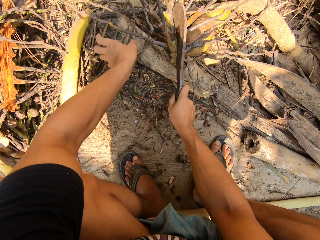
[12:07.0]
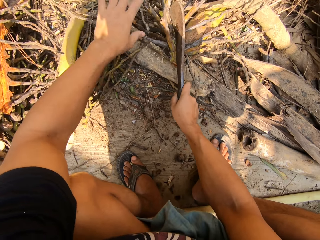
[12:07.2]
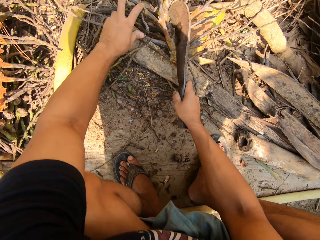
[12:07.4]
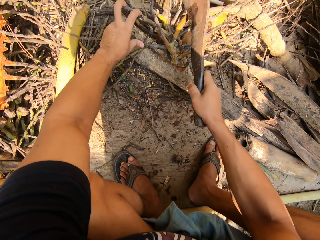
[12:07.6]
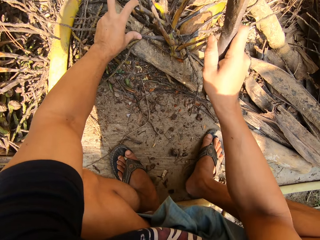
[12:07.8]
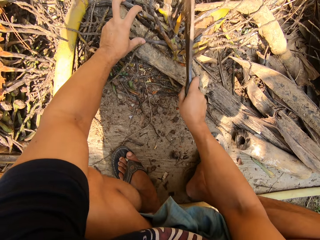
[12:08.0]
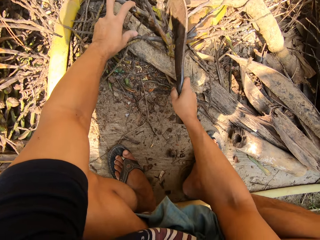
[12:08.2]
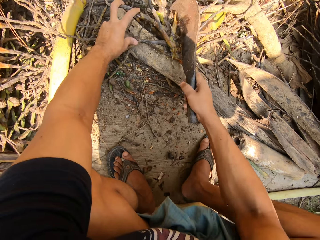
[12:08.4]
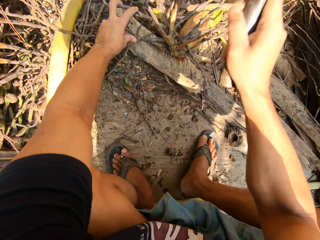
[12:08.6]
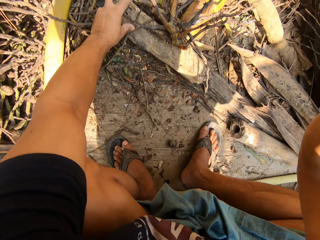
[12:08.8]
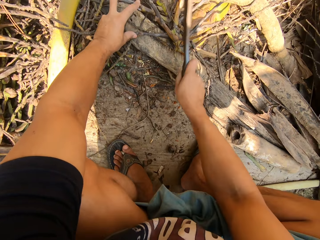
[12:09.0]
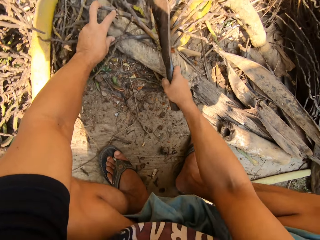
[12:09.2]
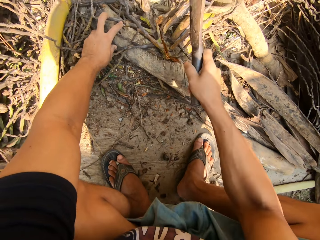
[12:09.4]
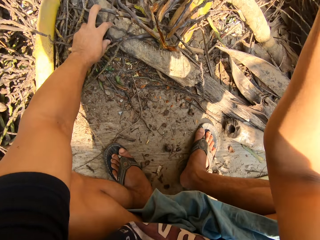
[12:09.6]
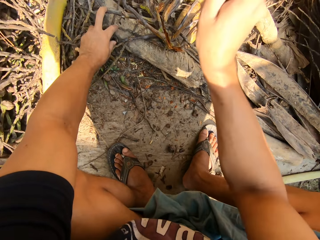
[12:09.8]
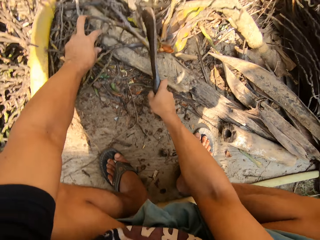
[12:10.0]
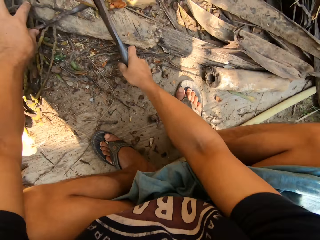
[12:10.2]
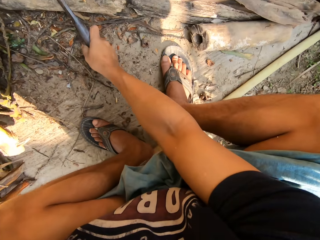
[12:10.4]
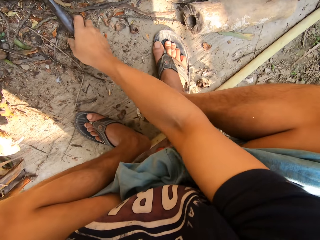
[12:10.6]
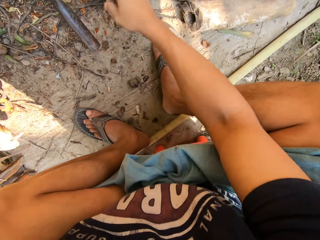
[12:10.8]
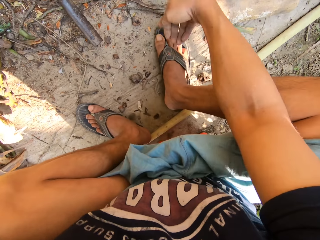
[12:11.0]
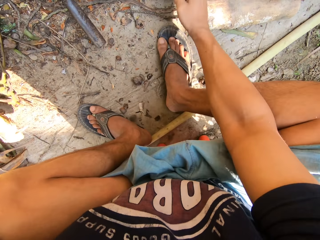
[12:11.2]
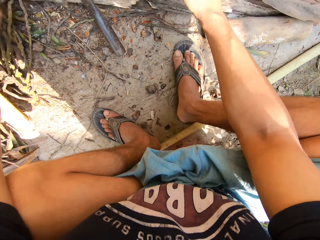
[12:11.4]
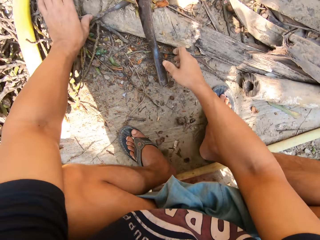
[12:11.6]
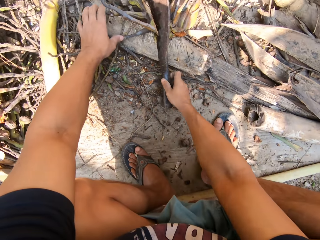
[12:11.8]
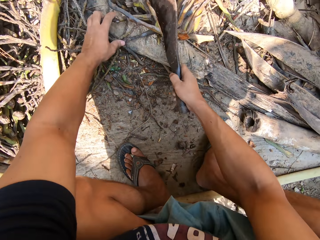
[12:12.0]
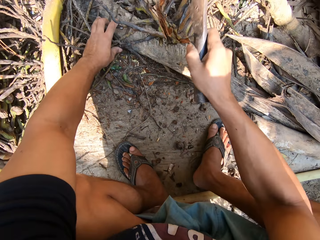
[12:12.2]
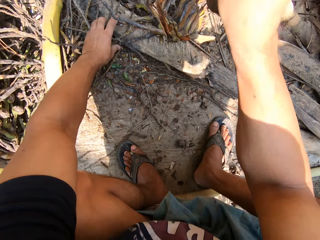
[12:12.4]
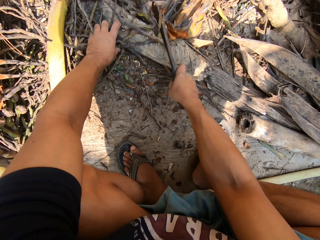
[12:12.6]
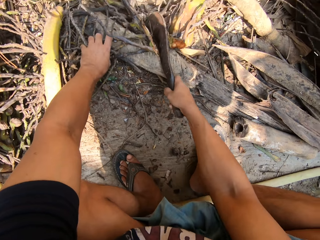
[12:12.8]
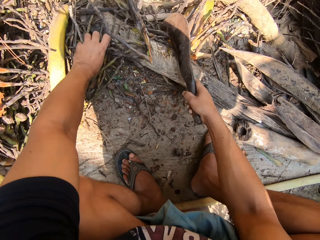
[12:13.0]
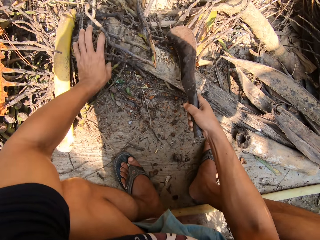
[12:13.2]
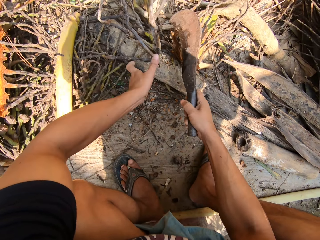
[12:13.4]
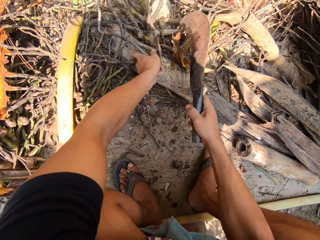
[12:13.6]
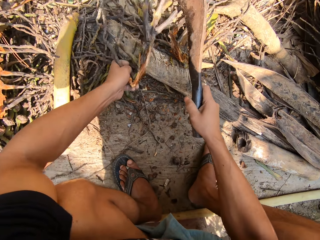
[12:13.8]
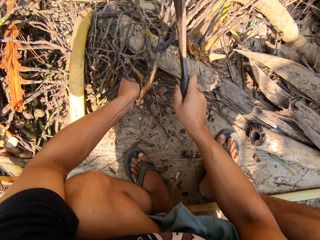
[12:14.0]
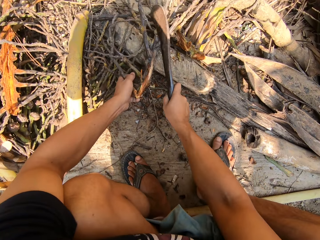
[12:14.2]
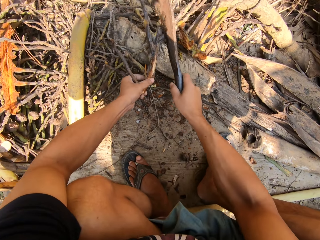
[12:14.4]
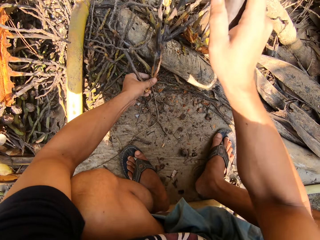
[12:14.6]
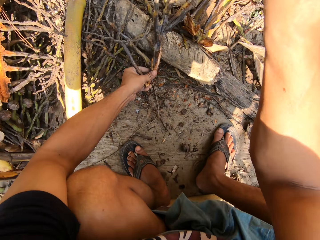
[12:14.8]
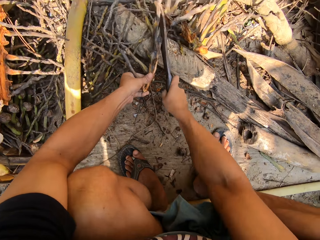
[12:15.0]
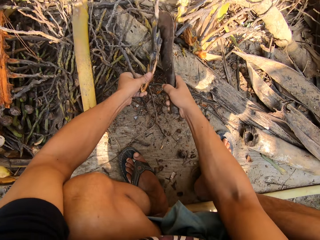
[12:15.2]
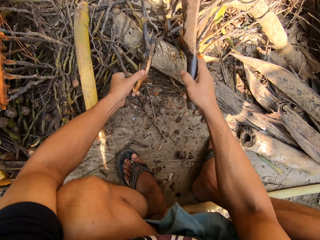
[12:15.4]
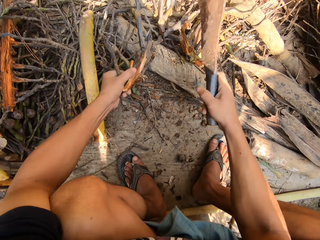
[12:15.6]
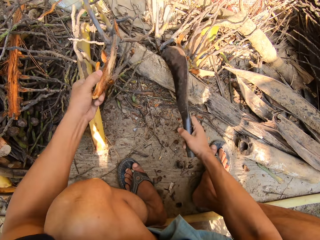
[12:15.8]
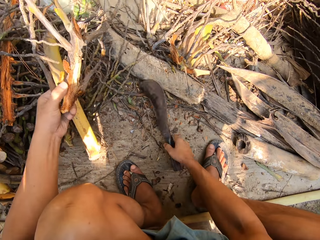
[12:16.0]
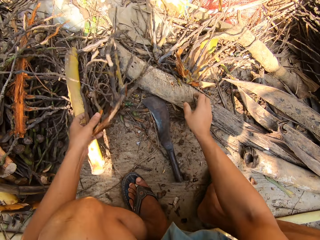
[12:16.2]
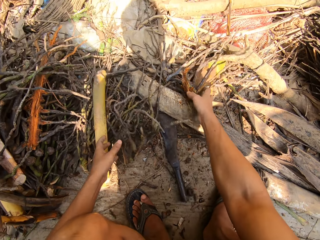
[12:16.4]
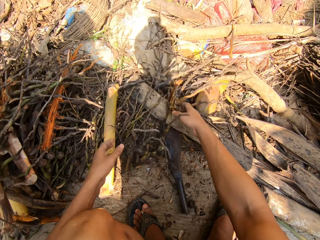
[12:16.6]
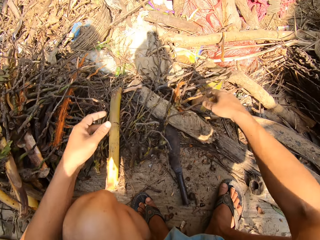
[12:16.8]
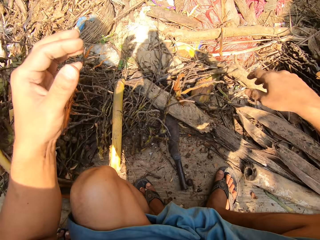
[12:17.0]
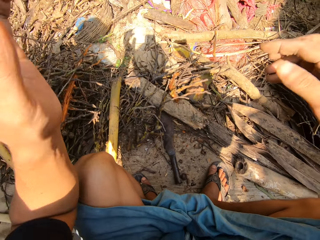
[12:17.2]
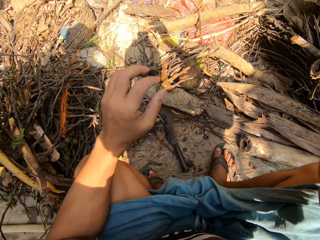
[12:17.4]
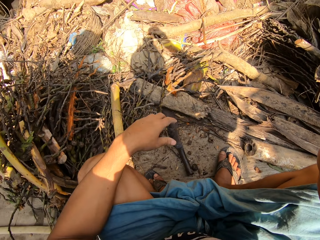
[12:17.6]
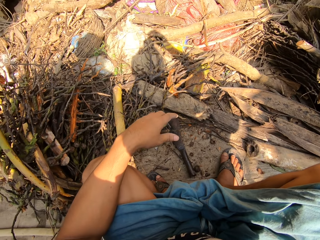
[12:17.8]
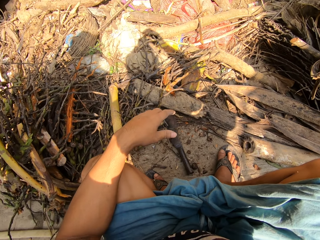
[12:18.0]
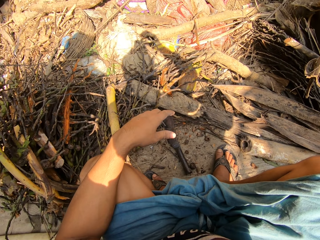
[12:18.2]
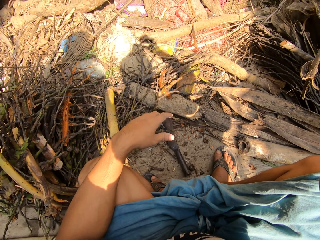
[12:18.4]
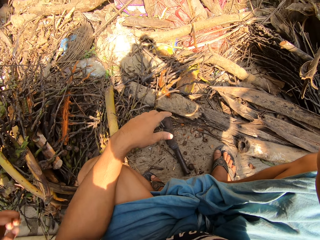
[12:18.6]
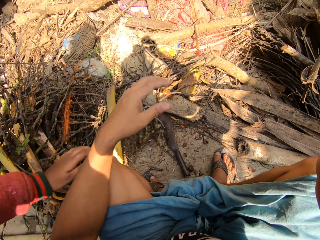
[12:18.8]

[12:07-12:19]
The camera wearer cuts the dried plant in his left hand with a cutlass in his right hand. He dusts dirt off his right leg. He picks up the knife. He cuts the dried plant in his left hand with the cutlass in his right hand. He drops the cutlass in his right hand on the floor. He collects the plants.
